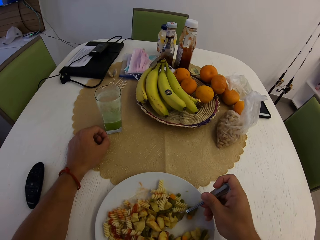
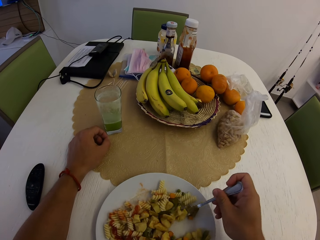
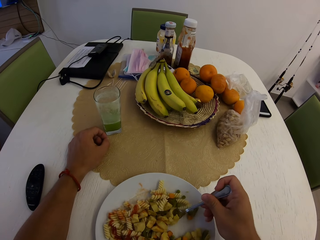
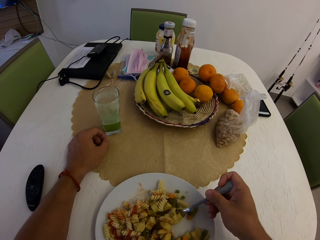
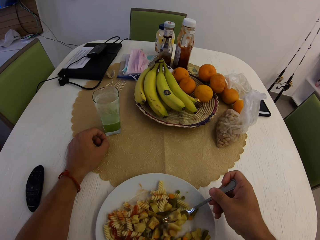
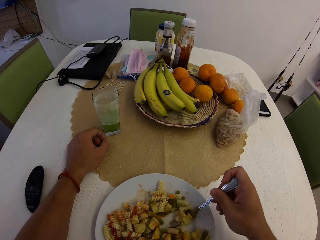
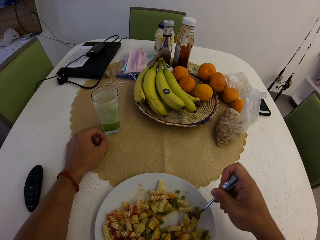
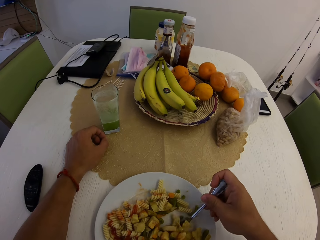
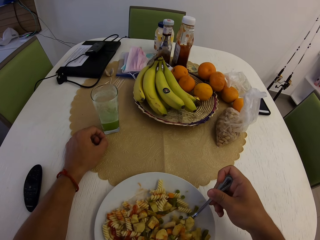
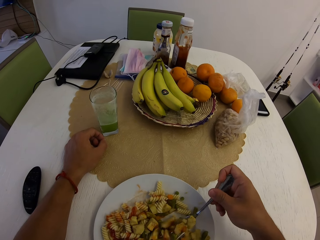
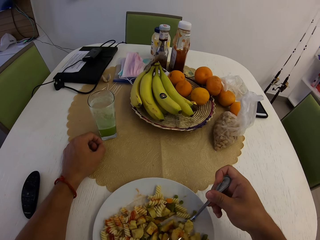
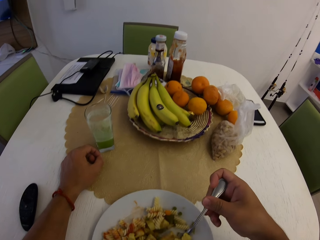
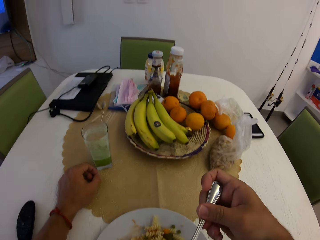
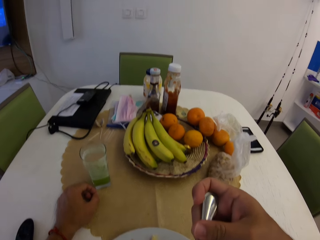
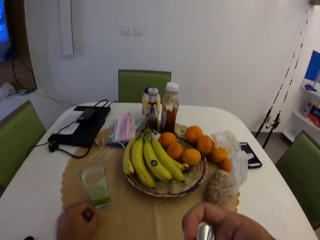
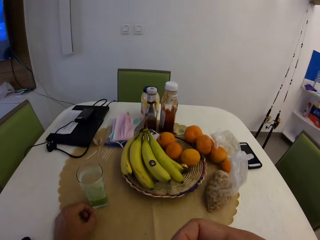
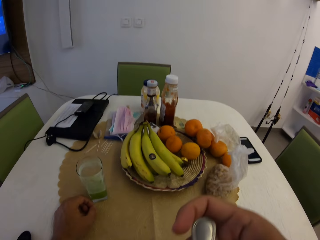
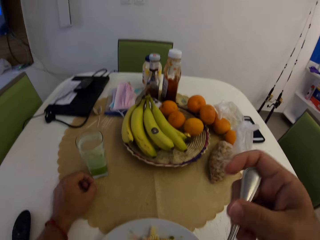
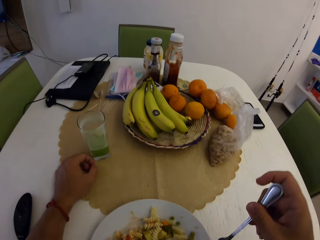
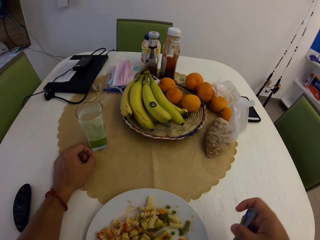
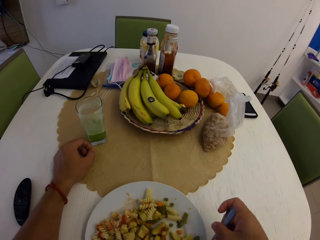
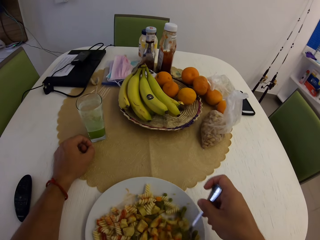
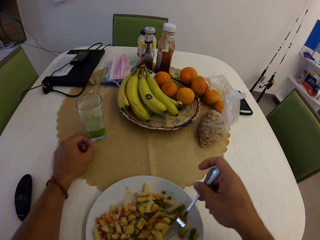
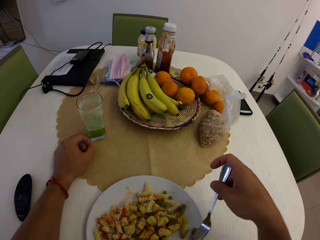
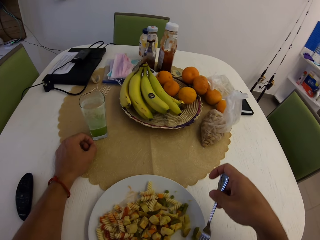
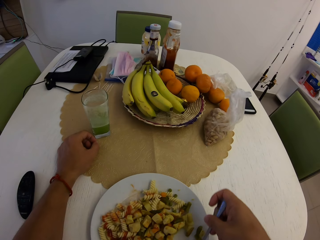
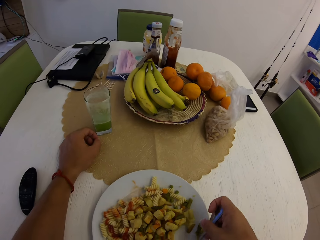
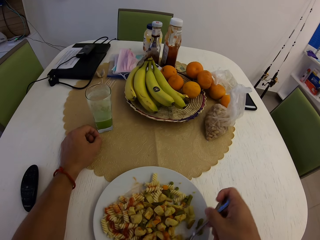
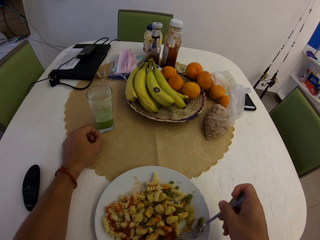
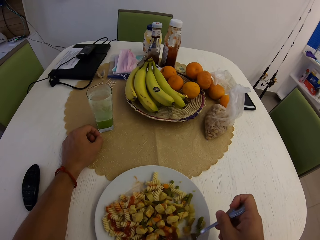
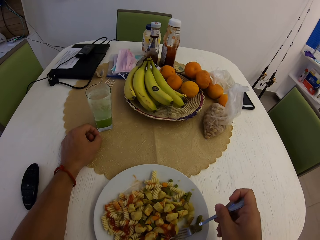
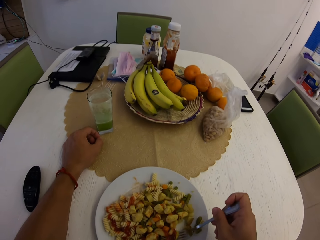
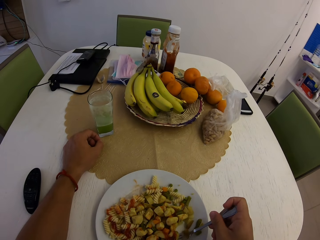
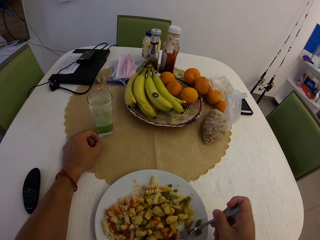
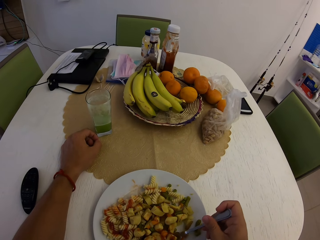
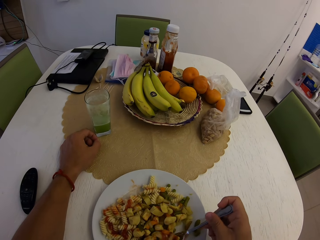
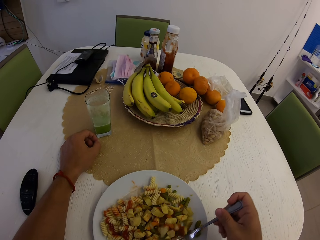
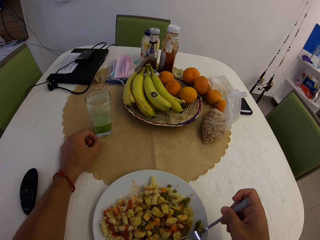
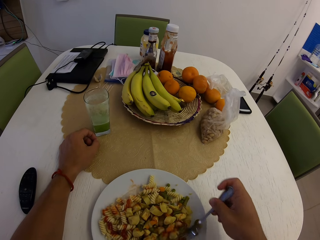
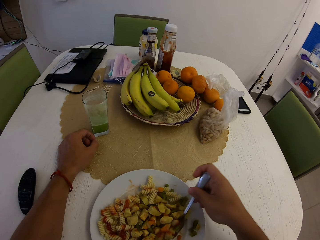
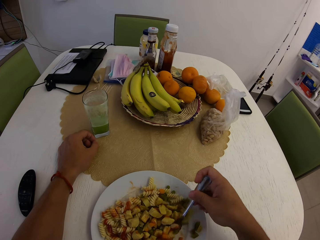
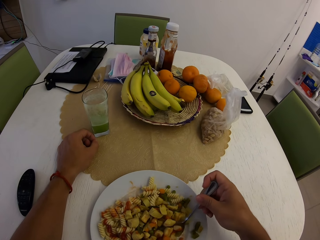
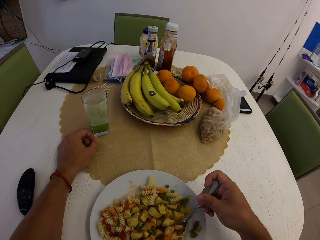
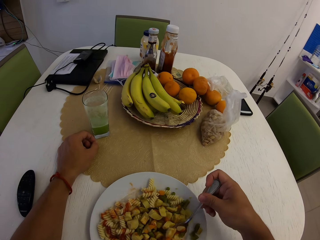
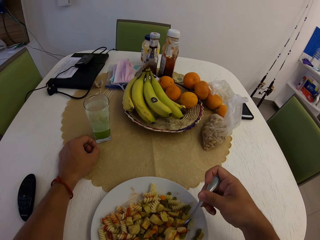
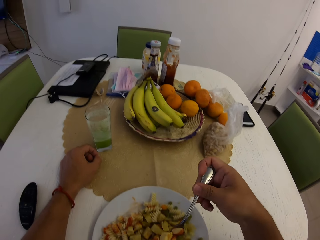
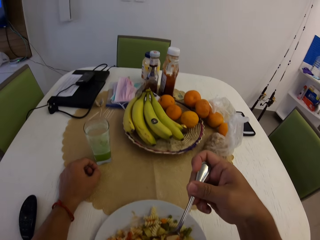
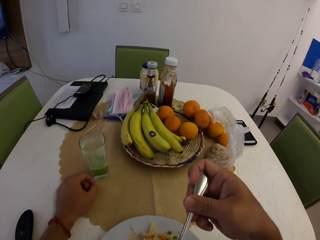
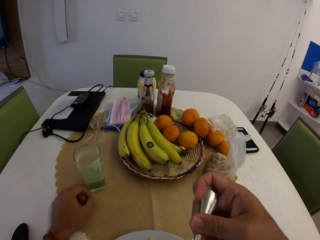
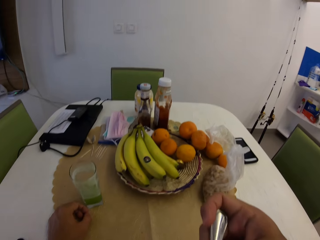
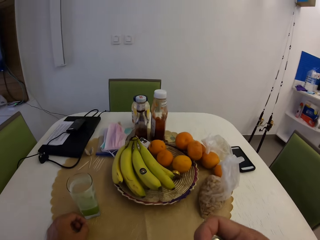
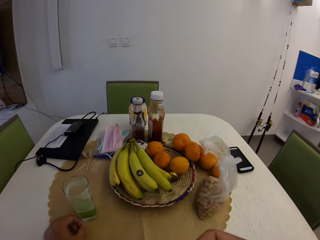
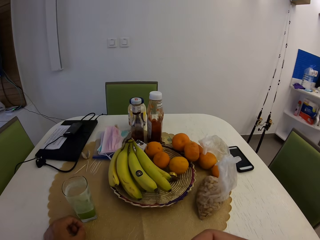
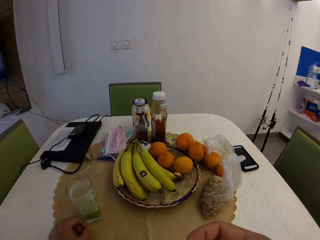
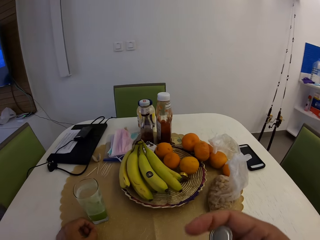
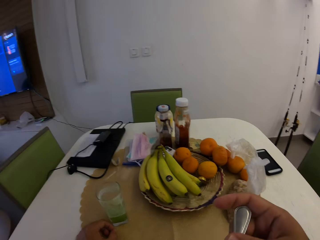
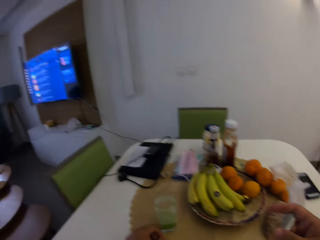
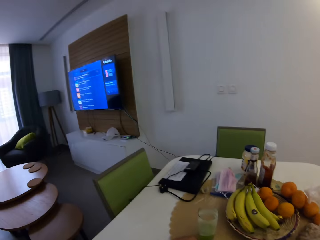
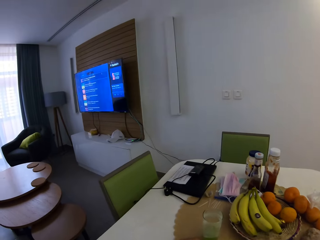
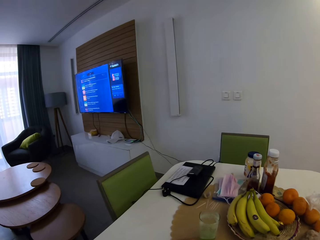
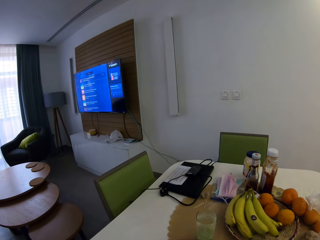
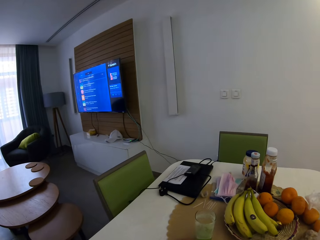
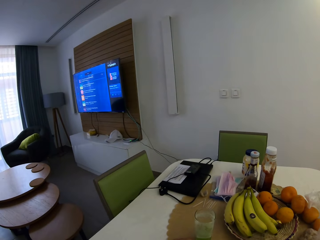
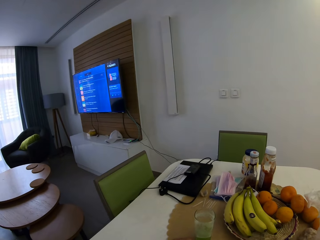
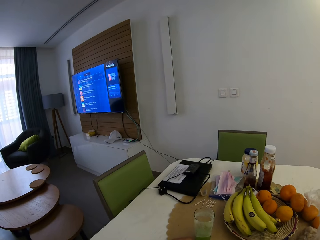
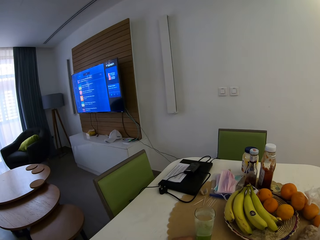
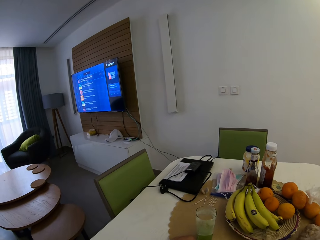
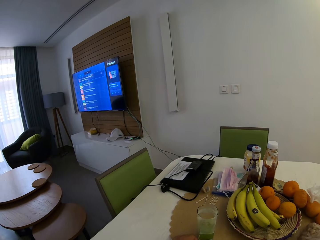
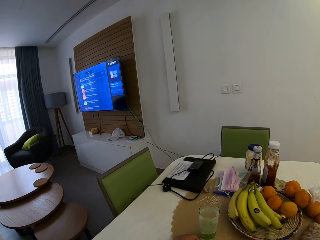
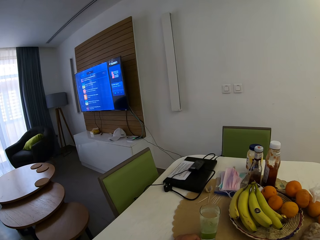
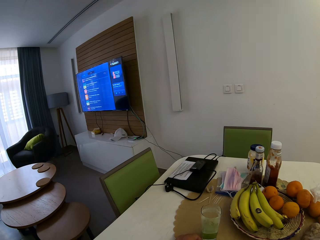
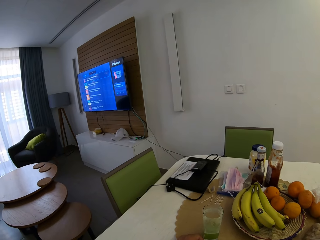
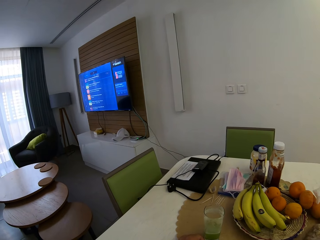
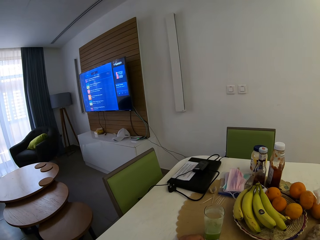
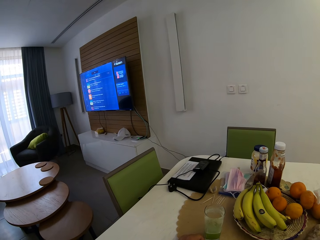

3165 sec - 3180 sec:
The camera wearer picks pasta with a fork. They eat the pasta with the fork. They pick the pasta with the fork. They eat the pasta with the fork. They stare at the television.

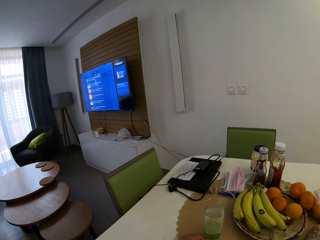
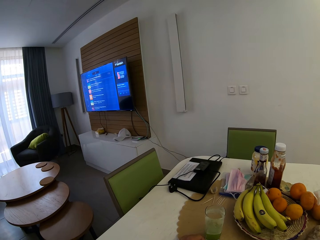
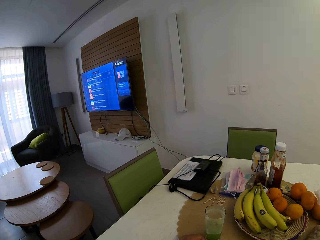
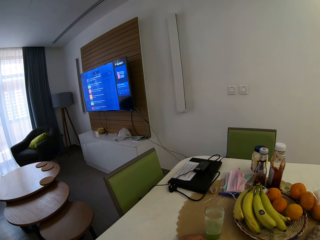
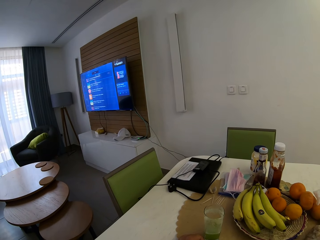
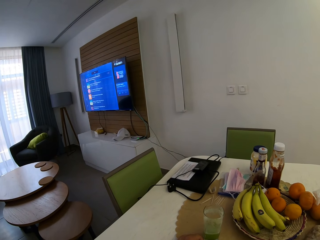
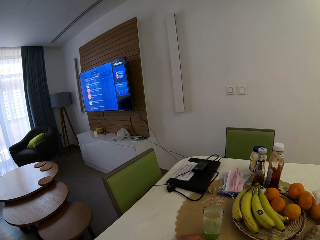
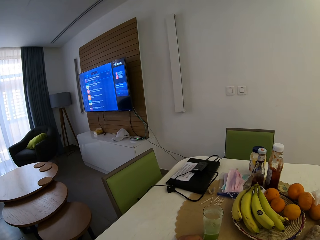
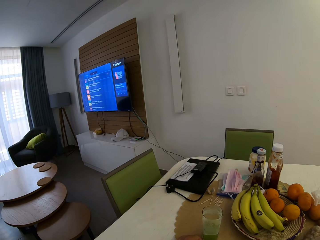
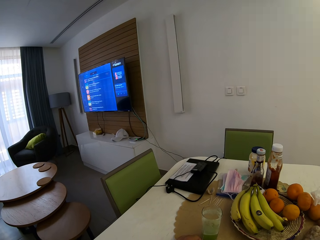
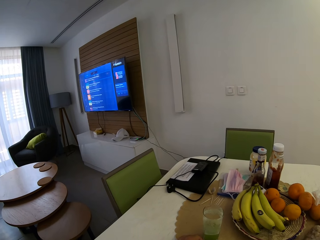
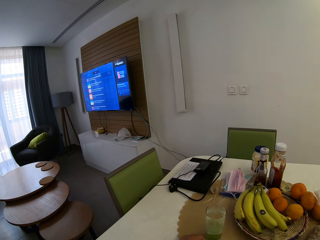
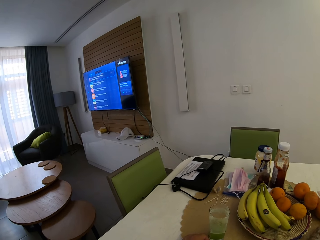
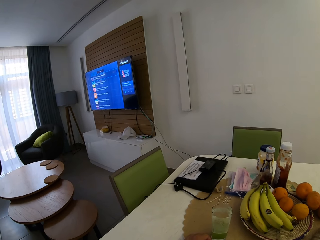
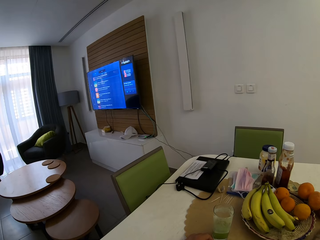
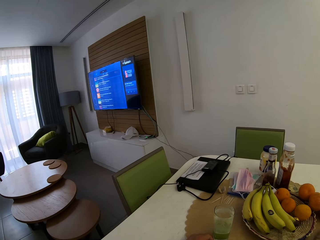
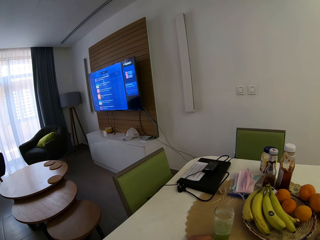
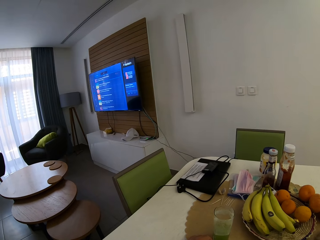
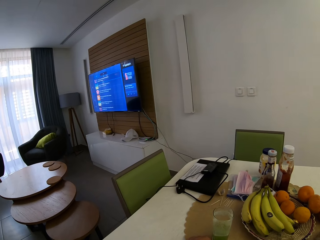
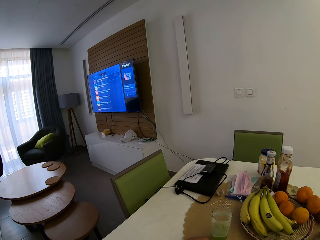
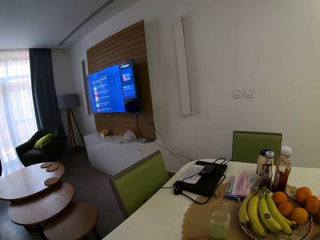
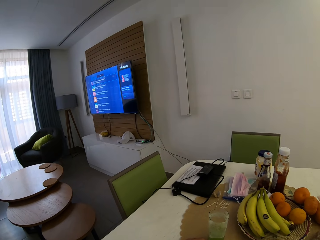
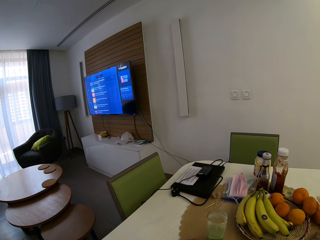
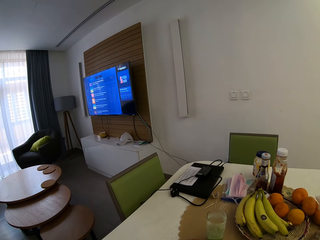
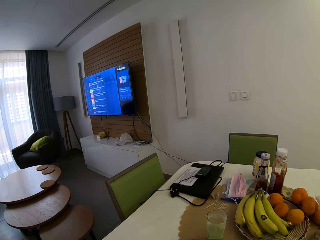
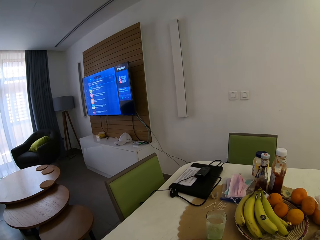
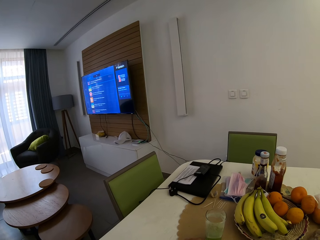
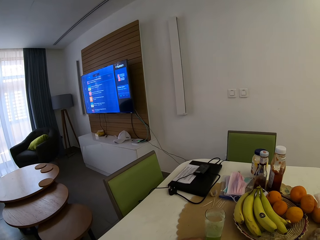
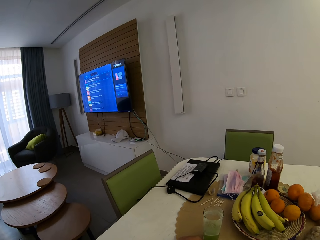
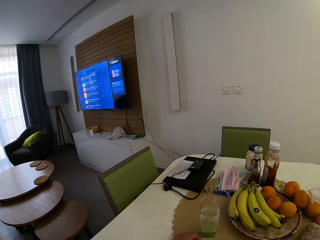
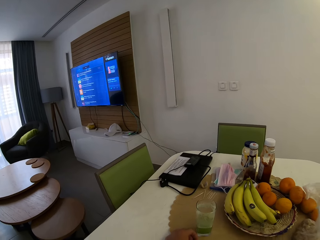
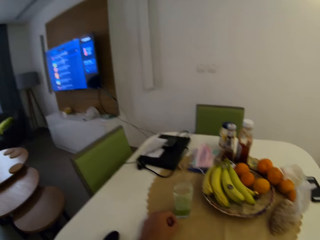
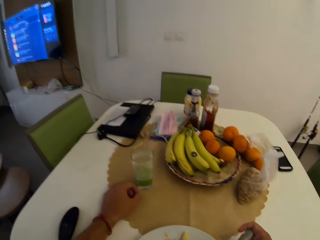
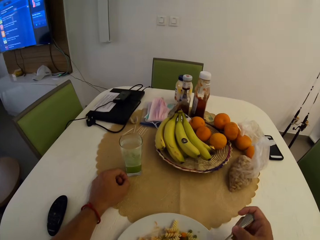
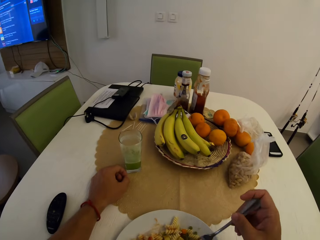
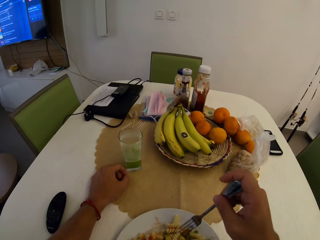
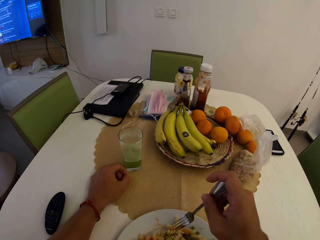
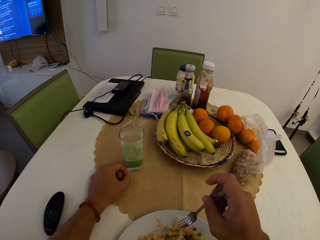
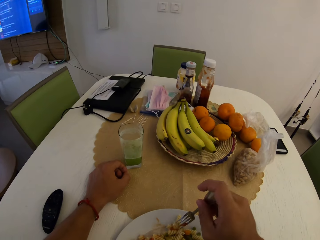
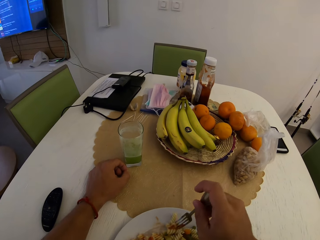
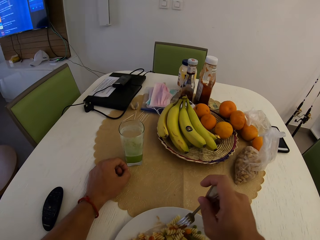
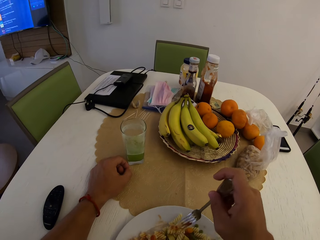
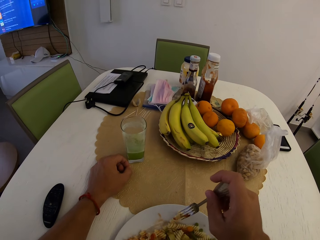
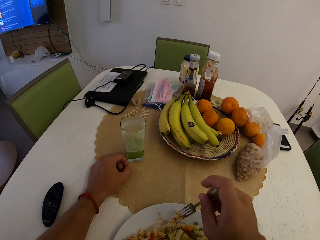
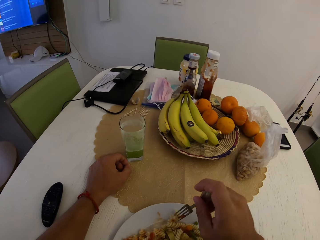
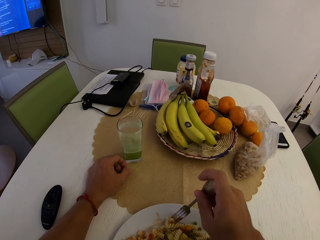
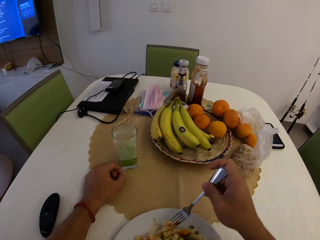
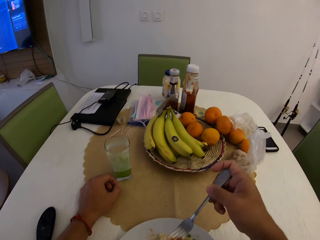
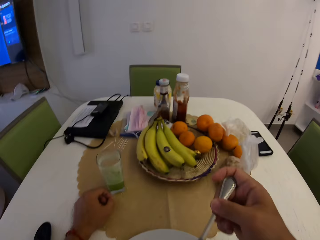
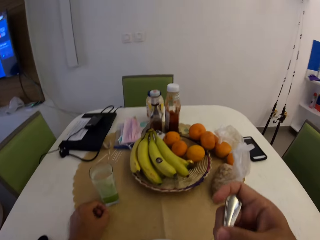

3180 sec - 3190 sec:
The camera wearer stares at the plate. They pick pasta with a fork. They eat the food using the fork.
